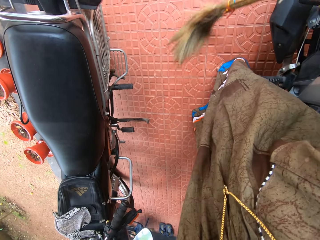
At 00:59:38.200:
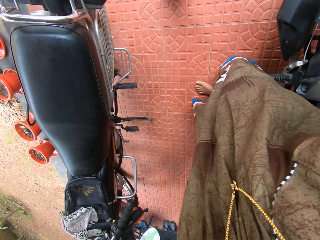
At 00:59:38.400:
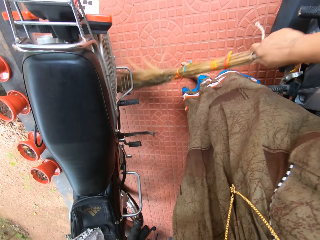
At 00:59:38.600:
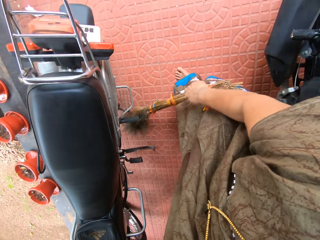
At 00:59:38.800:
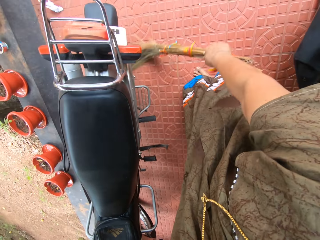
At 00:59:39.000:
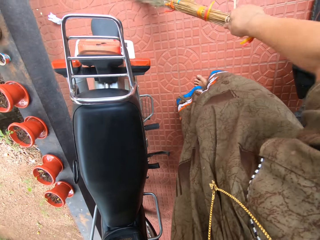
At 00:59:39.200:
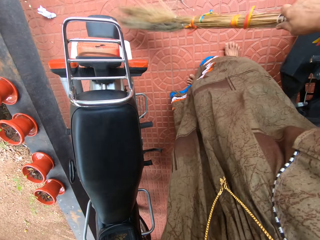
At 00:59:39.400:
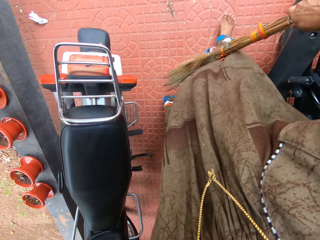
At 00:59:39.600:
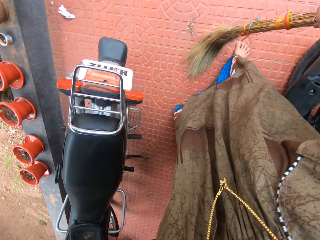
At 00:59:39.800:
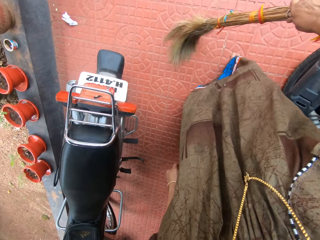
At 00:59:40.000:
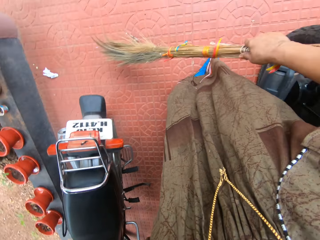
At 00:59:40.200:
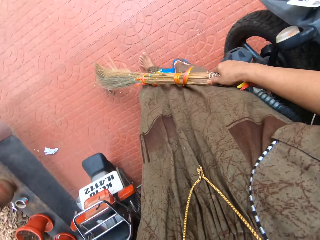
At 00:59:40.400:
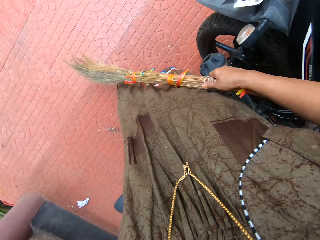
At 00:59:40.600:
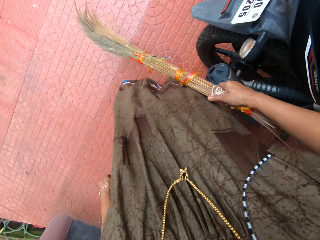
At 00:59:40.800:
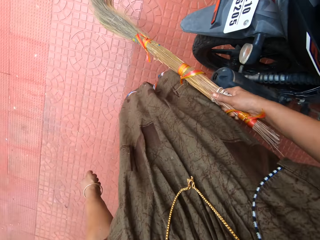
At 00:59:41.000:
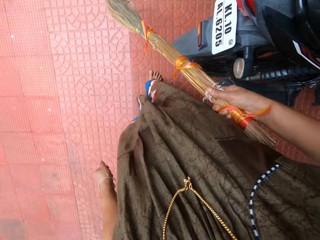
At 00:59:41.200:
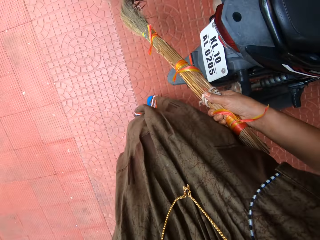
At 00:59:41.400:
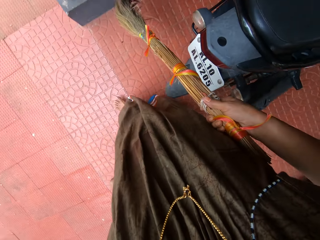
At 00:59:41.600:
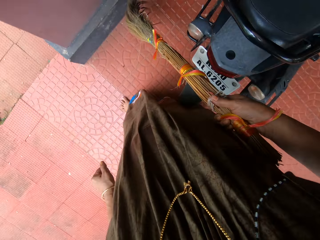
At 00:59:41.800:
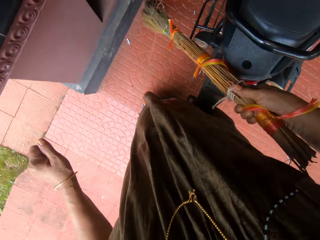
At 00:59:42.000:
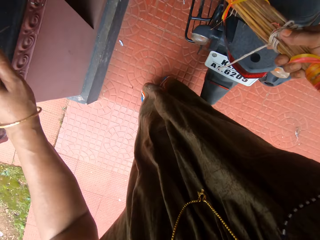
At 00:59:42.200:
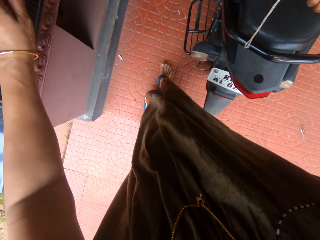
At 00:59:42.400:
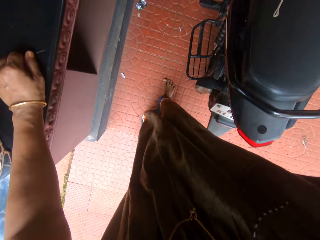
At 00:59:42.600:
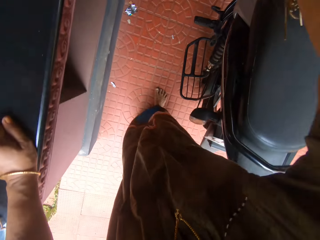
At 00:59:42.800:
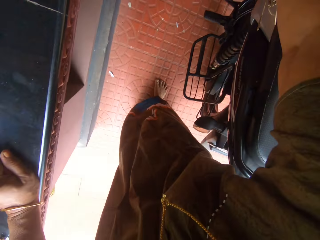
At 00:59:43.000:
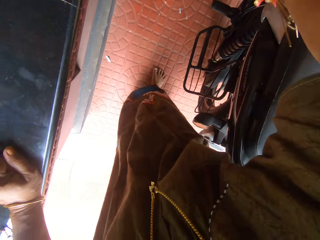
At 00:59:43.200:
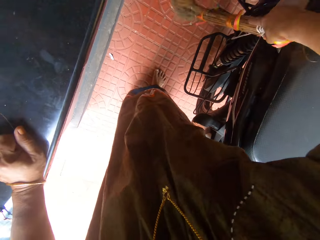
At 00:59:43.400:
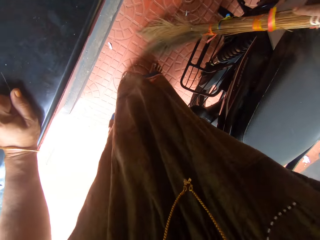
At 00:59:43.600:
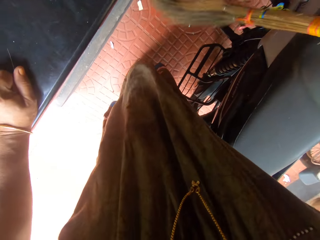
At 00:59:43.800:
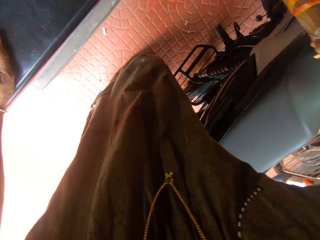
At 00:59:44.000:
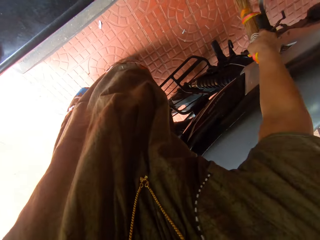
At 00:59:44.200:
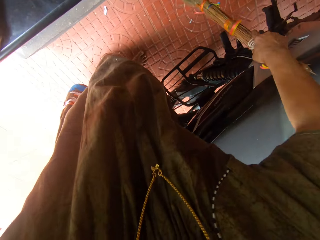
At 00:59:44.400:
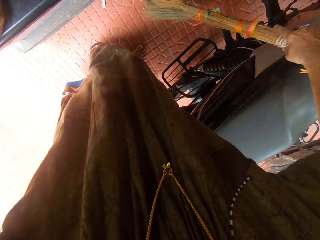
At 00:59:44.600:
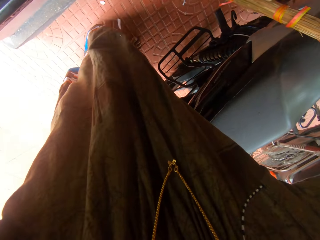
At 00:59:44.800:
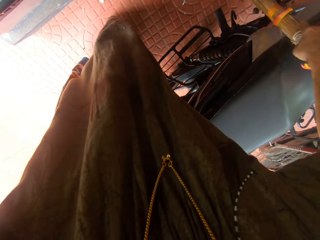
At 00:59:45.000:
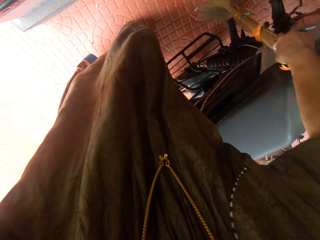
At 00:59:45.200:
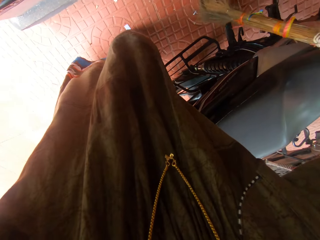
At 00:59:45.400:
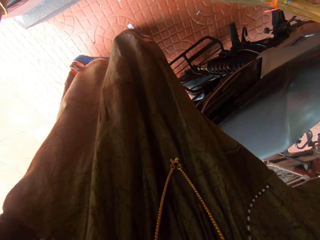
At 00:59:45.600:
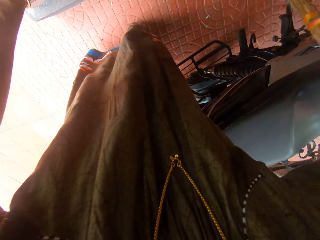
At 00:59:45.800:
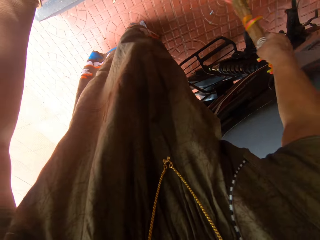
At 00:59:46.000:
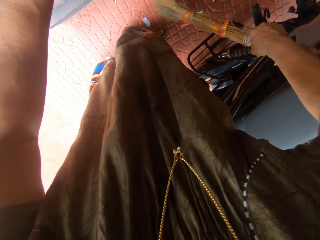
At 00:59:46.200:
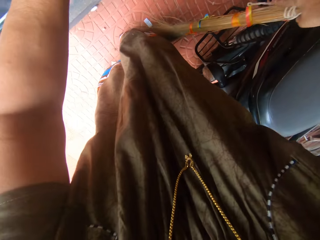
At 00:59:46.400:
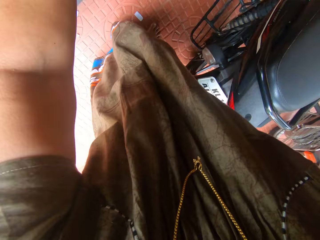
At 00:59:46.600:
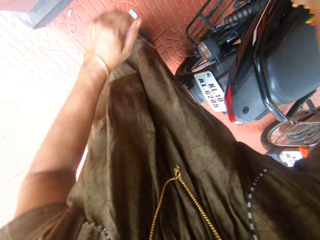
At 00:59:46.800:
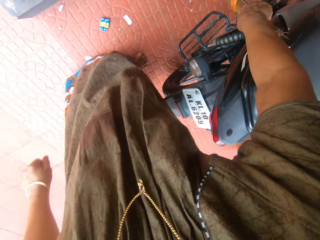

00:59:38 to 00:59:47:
The camera wearer walks around the veranda. She puts her hand on the fireplace. She sweeps the floor with a broom.

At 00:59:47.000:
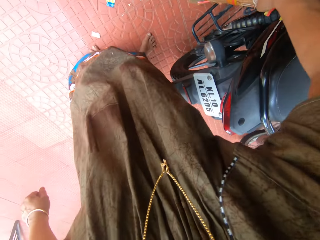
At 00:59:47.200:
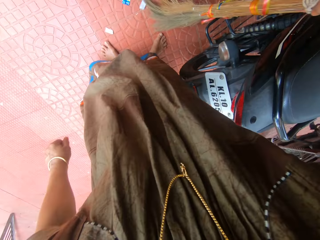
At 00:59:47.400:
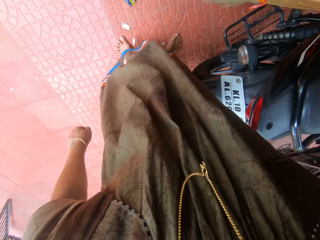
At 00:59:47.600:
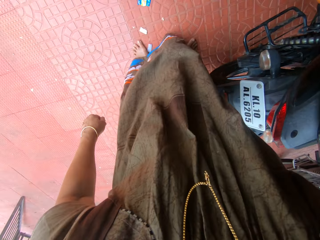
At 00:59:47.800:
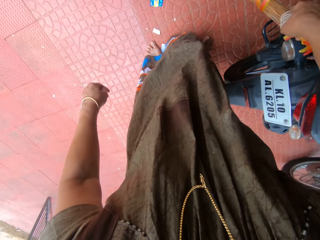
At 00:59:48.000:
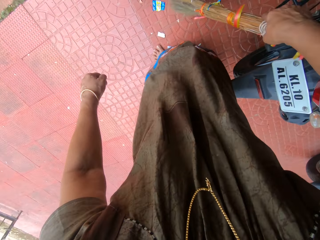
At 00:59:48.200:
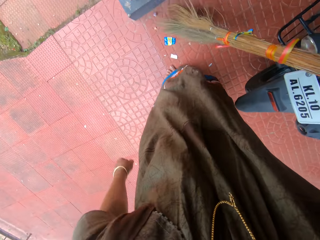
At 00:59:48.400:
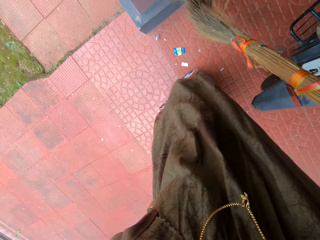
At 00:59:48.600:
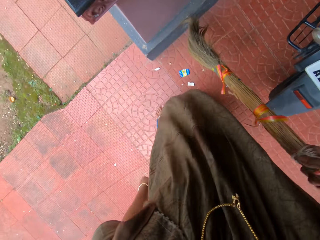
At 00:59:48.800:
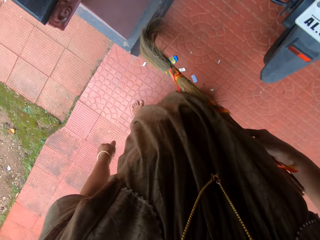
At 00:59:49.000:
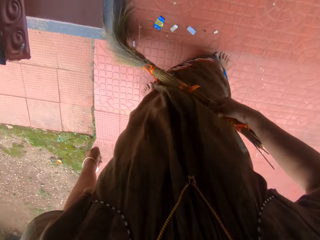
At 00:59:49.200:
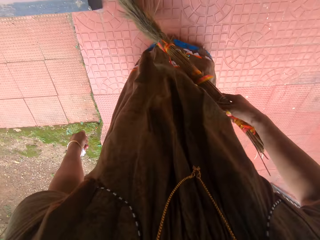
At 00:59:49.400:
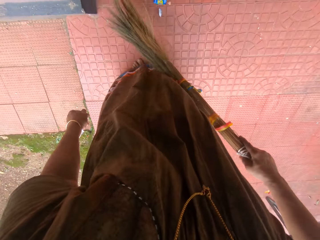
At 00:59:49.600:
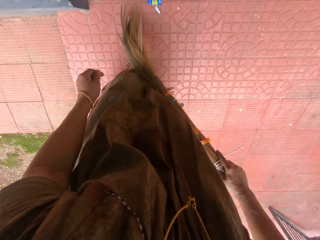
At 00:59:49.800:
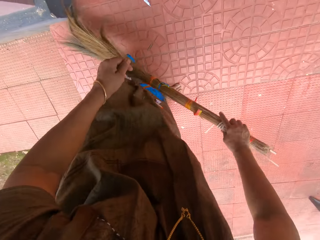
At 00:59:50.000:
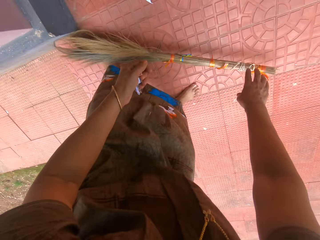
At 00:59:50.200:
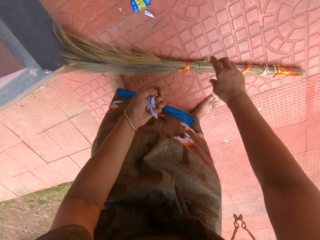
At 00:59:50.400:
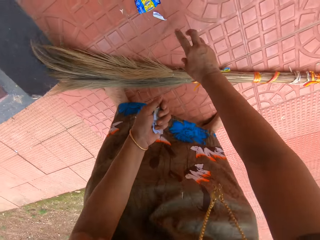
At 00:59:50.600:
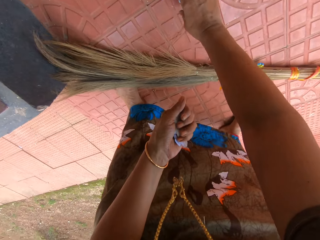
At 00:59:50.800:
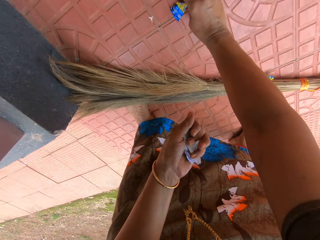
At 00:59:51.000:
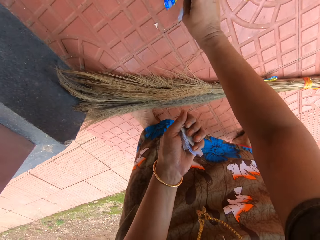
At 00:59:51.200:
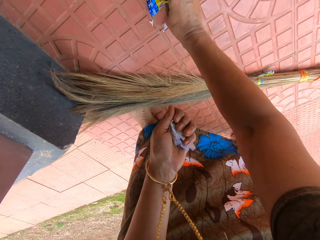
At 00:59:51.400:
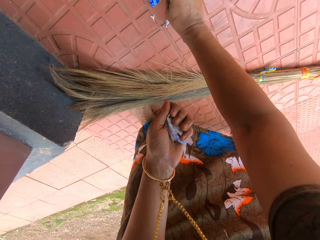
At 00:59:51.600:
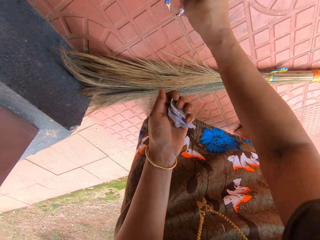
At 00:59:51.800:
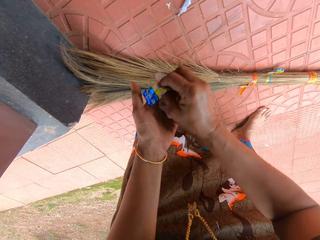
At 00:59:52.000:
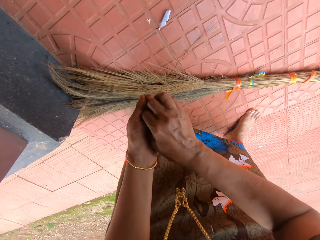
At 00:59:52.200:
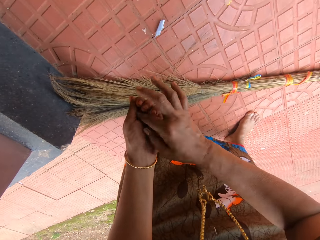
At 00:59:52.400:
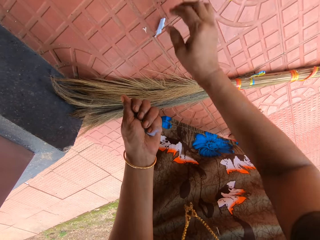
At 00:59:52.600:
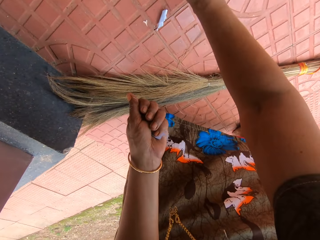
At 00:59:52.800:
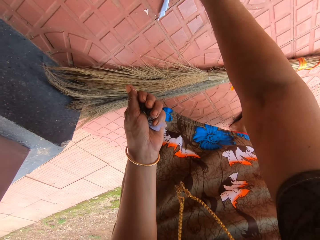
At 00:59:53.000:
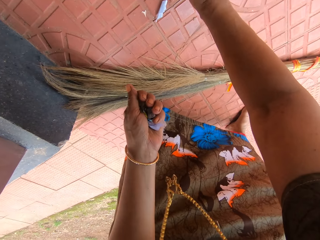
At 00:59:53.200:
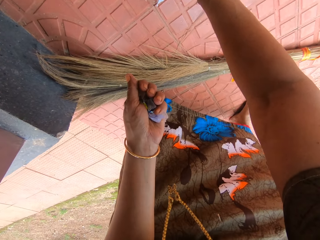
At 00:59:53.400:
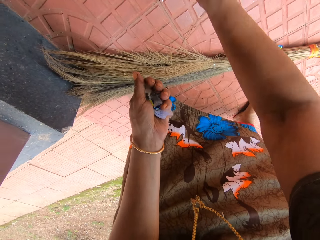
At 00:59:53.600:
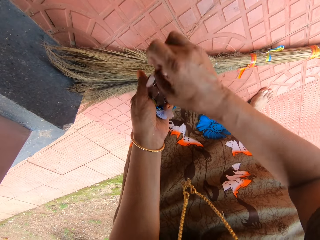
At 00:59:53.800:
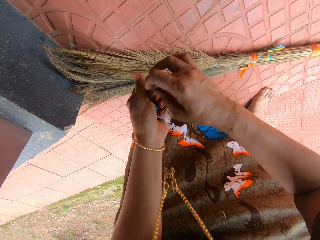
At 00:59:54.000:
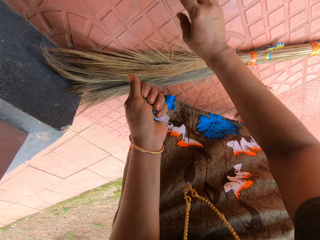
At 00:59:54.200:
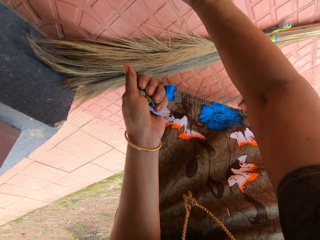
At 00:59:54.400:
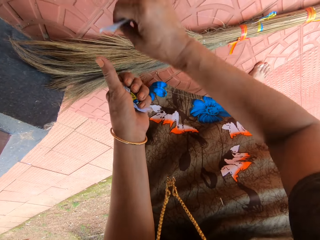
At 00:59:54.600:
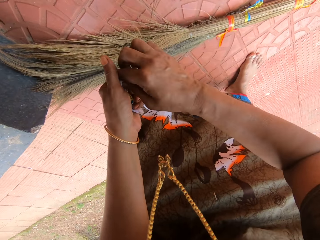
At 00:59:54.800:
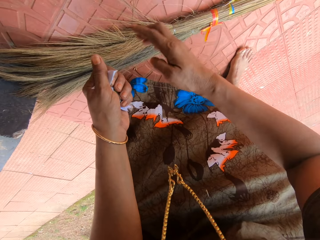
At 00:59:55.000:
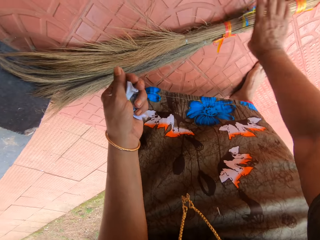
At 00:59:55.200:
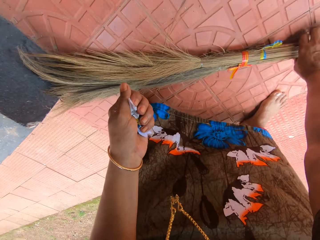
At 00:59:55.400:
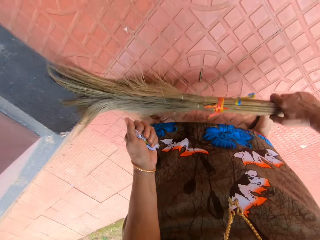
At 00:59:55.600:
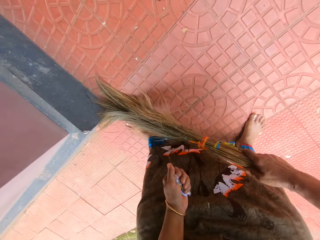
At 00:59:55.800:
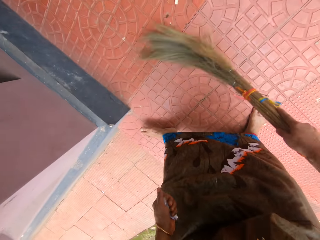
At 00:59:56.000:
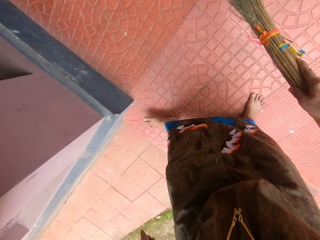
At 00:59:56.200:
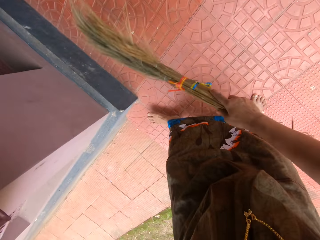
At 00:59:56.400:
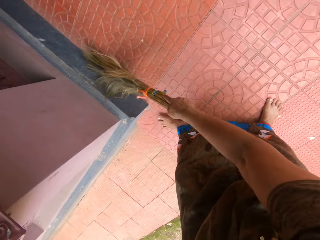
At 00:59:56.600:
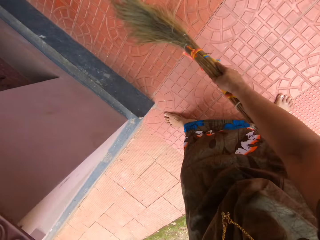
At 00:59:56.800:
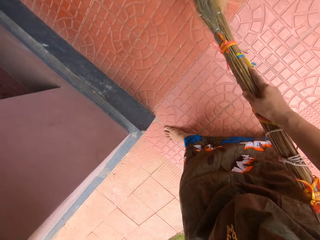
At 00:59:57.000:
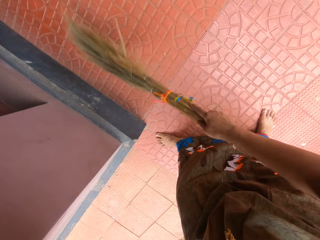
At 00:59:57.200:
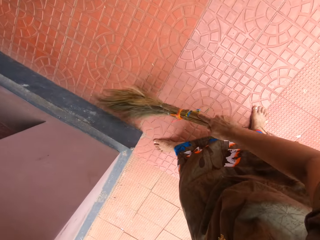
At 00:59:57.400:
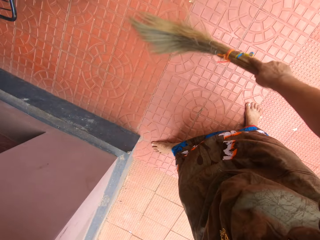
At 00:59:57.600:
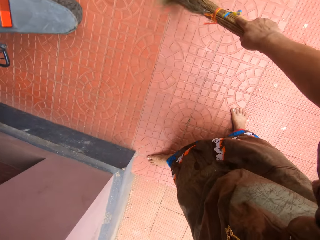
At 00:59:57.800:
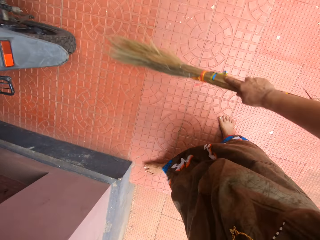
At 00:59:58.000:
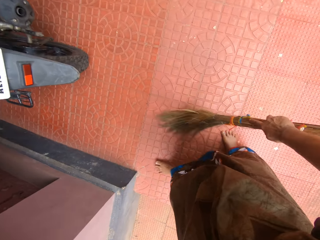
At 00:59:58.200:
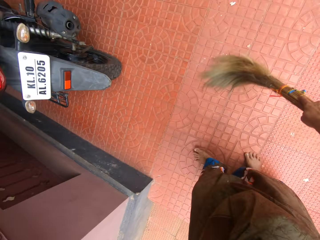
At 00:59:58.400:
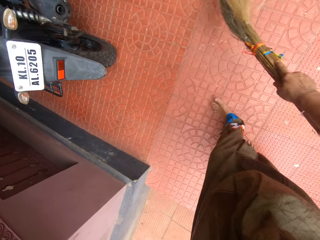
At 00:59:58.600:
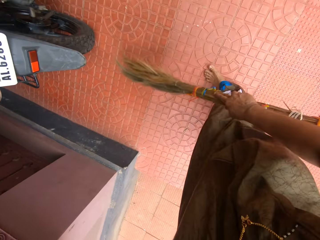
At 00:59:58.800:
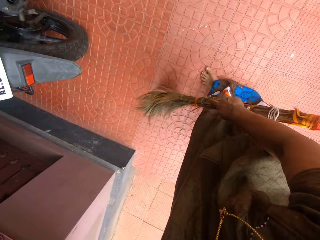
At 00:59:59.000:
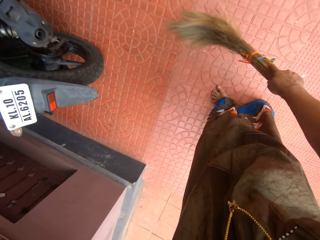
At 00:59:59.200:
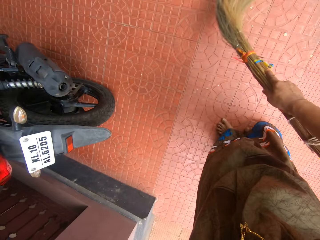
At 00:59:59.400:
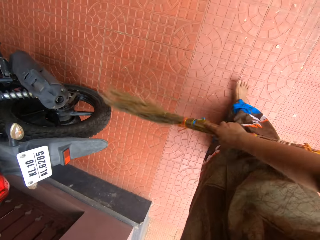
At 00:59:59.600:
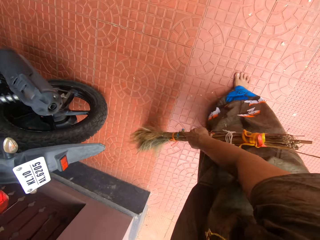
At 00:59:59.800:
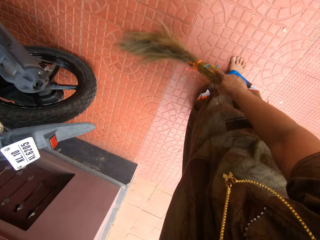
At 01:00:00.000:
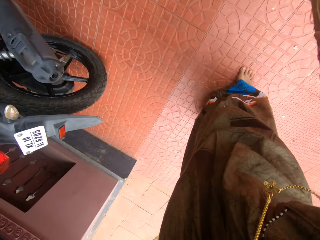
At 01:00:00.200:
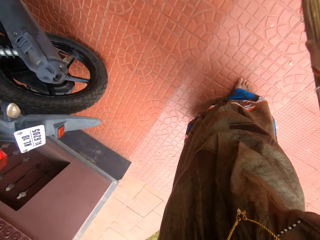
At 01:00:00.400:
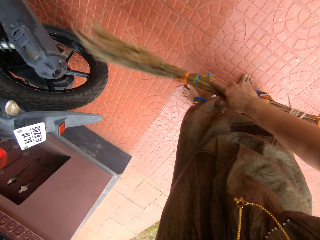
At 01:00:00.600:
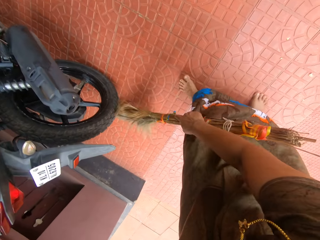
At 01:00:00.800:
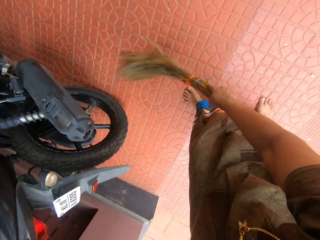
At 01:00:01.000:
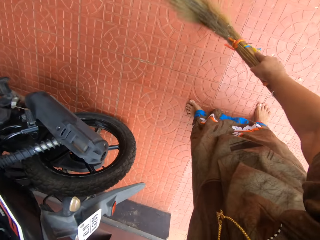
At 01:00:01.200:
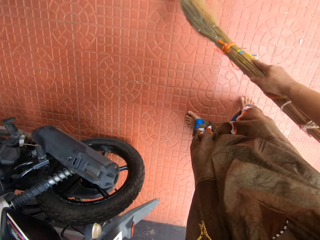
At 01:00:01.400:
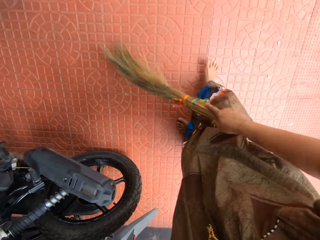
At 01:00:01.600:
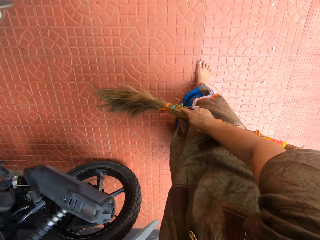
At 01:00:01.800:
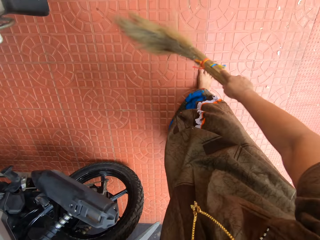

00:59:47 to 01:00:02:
The camera wearer drops the broom on the floor. She picks up dirt or a sweet wrapper on the floor with her right hand. She puts the dirt into her left hand. She holds the sweet wrapper with her left hand. She picks up dirt on the floor with her right hand. She holds a paper with her left hand. She puts the dirt into her left hand. She picks up dirt on the floor with her right hand and puts the dirt into her left hand. She holds the paper with her left hand again. She picks up the broom from the floor with her right hand and sweeps the floor with the broom.
